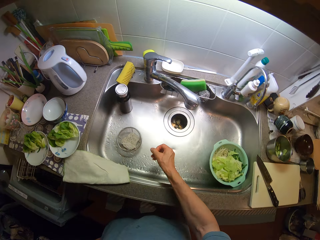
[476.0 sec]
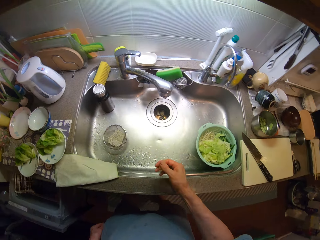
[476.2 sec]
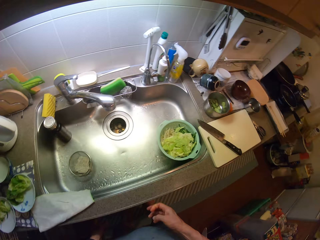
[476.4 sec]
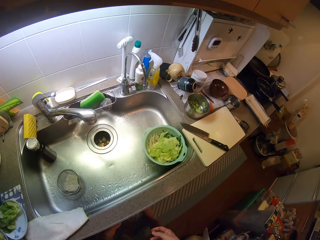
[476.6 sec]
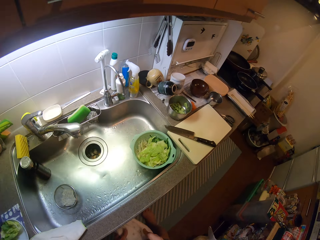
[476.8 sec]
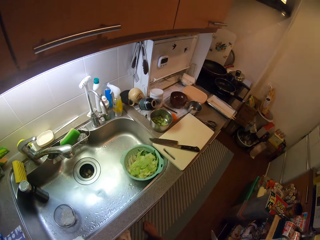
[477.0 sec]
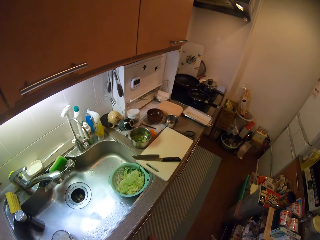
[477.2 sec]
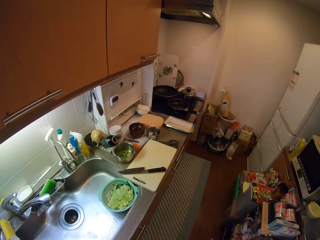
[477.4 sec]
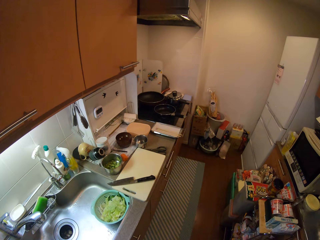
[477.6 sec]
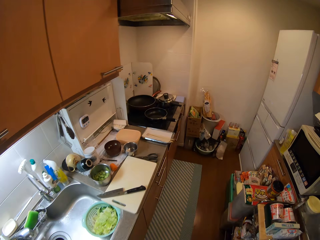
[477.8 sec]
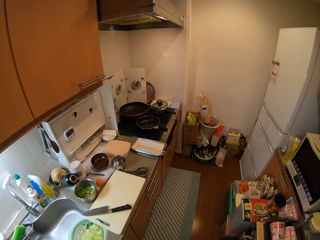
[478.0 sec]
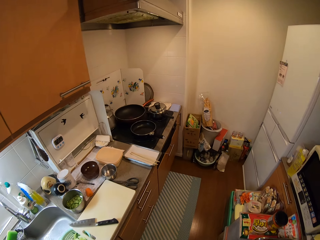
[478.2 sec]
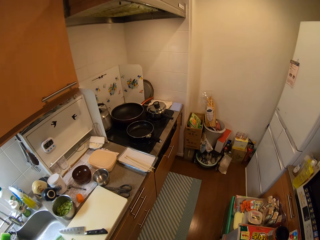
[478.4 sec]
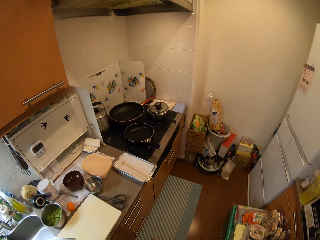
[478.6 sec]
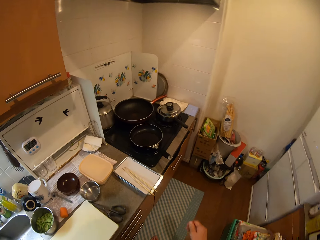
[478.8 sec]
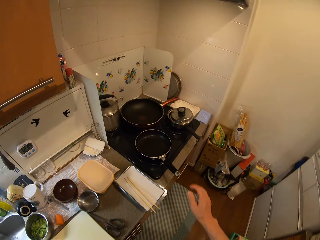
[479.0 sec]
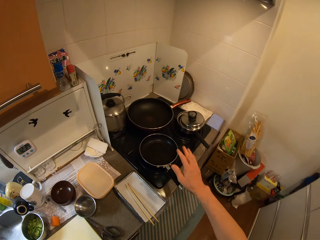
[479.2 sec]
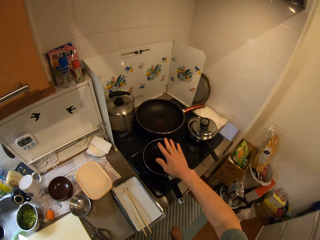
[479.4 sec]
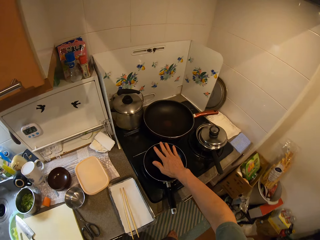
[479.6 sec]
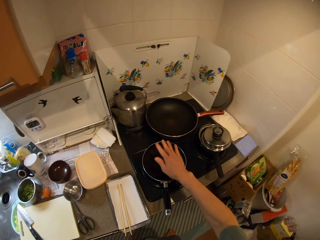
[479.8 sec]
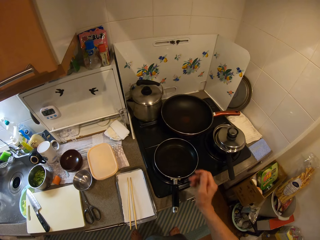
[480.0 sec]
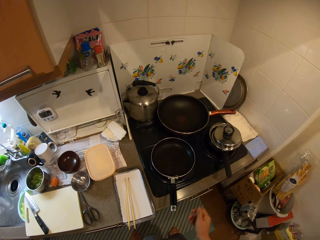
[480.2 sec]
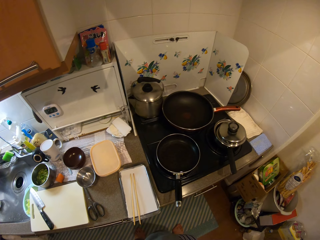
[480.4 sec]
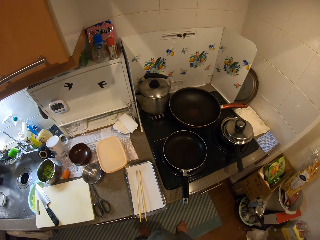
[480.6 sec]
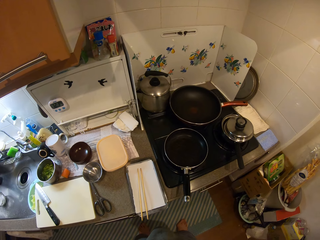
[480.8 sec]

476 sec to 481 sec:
The camera wearer turns around the kitchen. They put a hand above the frying pan. They look around the kitchen.

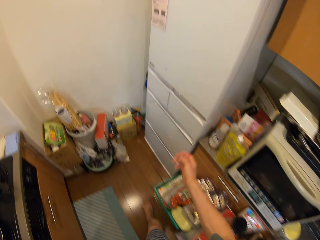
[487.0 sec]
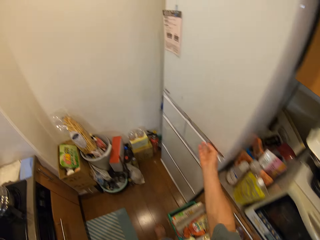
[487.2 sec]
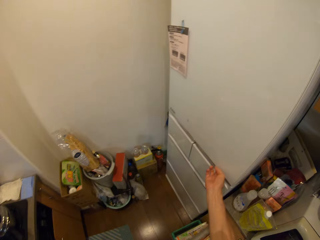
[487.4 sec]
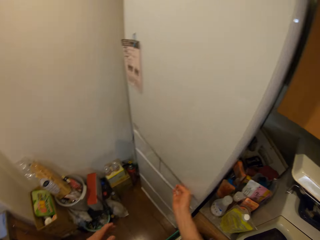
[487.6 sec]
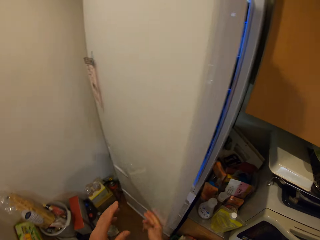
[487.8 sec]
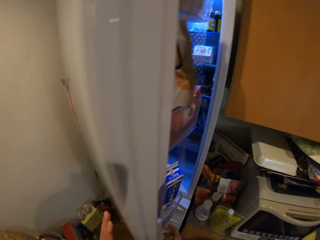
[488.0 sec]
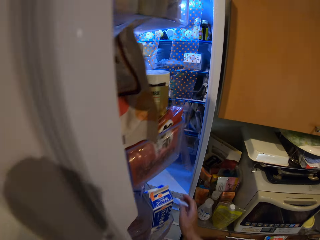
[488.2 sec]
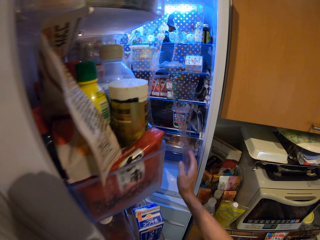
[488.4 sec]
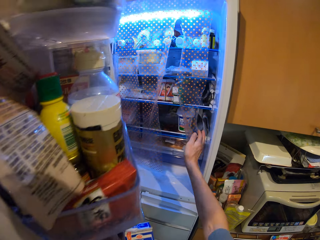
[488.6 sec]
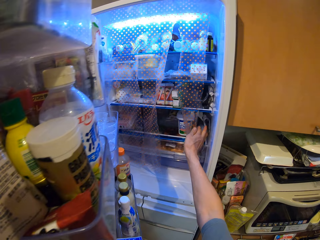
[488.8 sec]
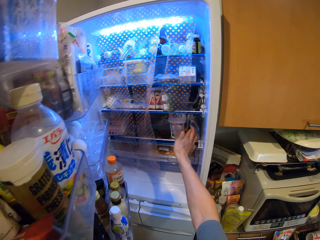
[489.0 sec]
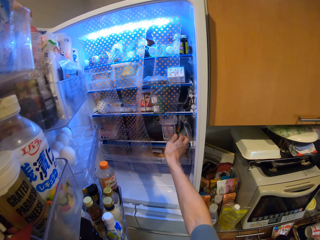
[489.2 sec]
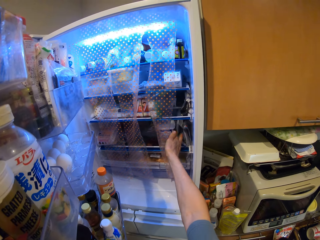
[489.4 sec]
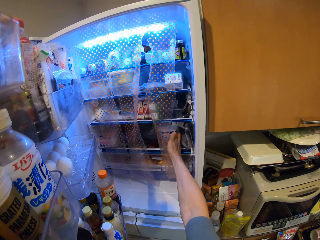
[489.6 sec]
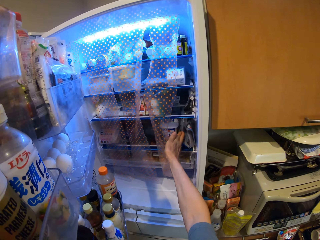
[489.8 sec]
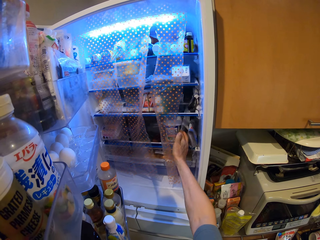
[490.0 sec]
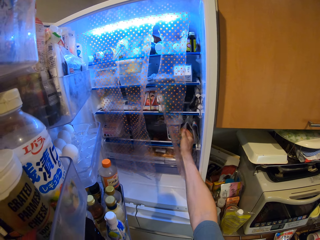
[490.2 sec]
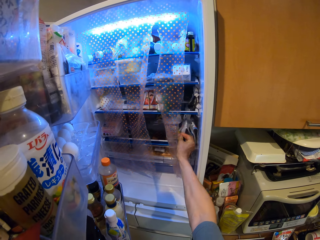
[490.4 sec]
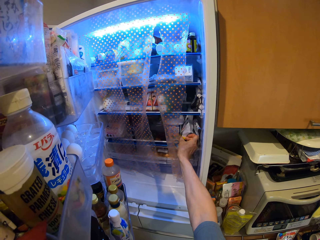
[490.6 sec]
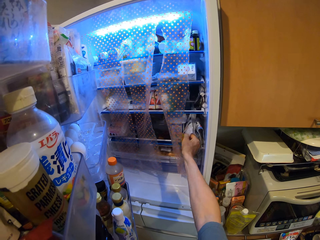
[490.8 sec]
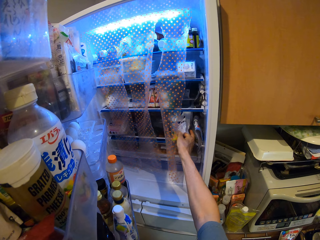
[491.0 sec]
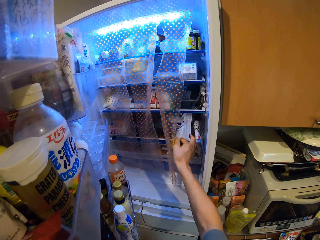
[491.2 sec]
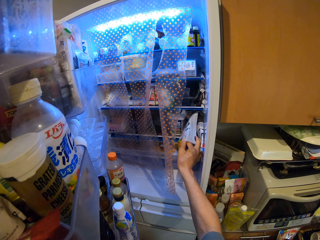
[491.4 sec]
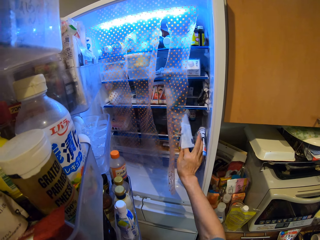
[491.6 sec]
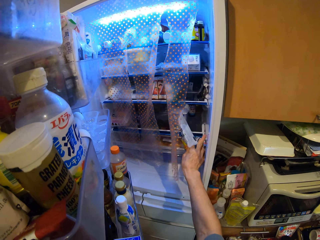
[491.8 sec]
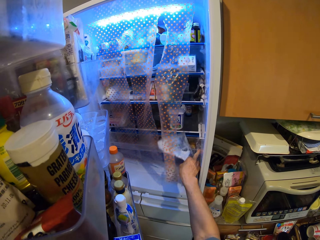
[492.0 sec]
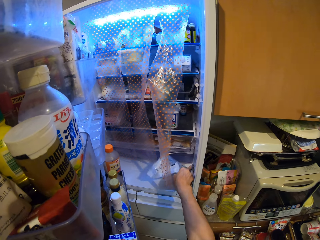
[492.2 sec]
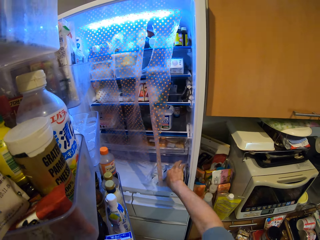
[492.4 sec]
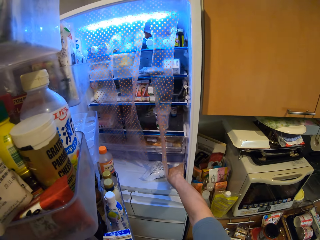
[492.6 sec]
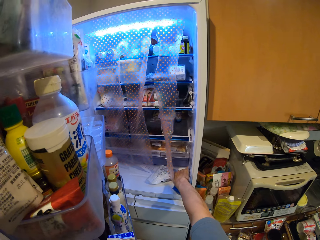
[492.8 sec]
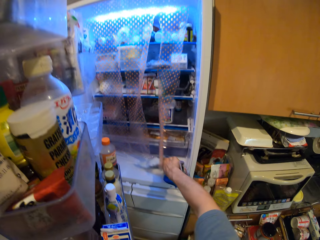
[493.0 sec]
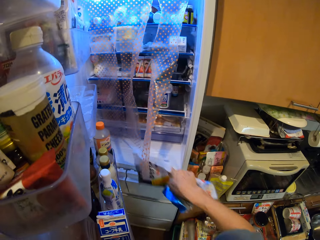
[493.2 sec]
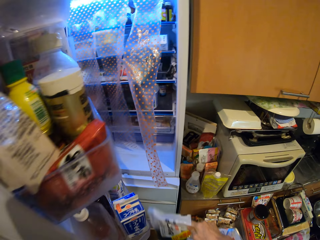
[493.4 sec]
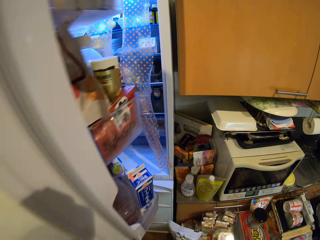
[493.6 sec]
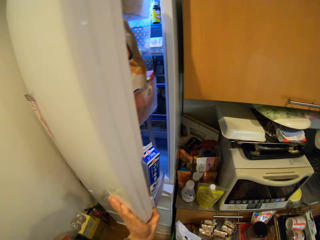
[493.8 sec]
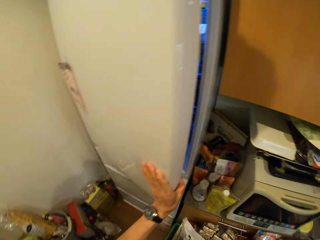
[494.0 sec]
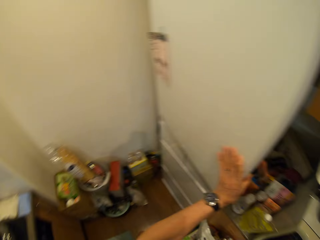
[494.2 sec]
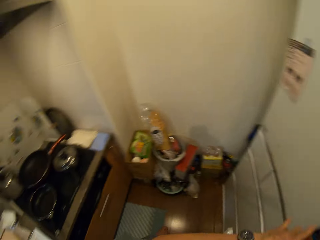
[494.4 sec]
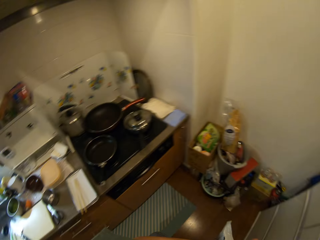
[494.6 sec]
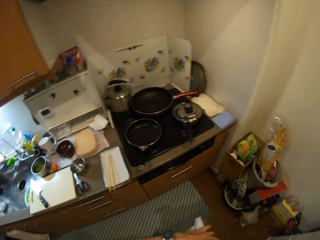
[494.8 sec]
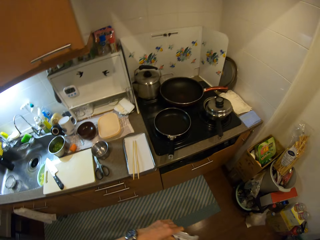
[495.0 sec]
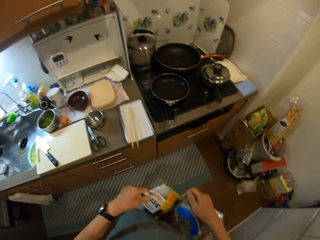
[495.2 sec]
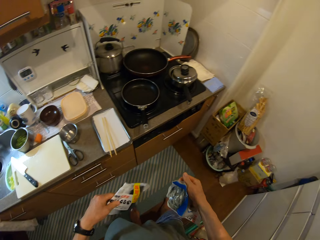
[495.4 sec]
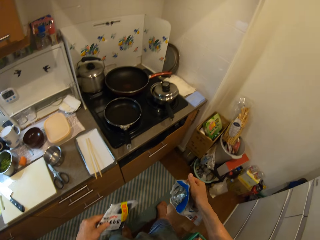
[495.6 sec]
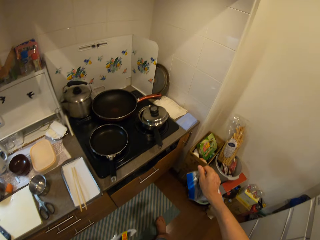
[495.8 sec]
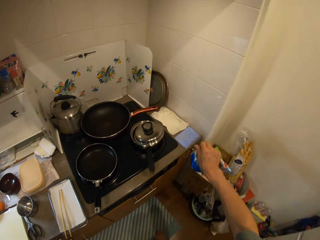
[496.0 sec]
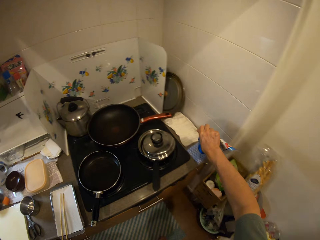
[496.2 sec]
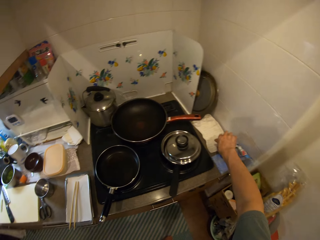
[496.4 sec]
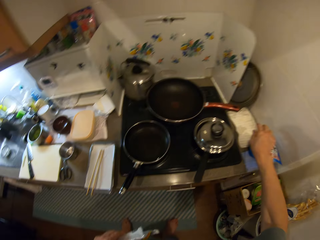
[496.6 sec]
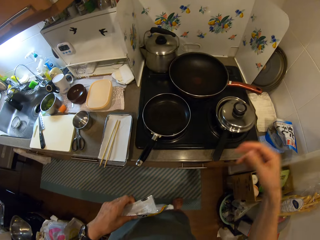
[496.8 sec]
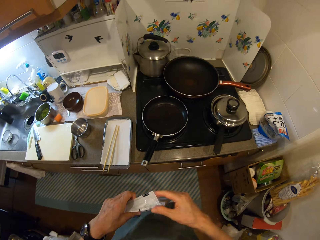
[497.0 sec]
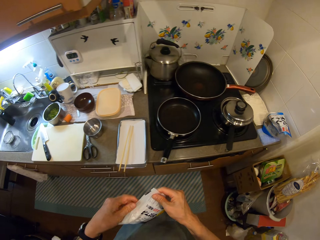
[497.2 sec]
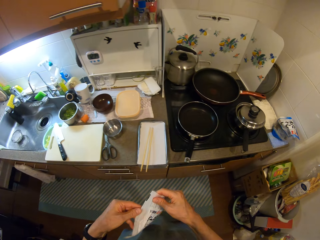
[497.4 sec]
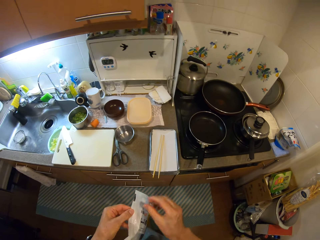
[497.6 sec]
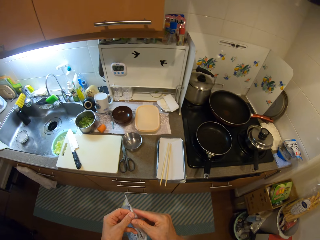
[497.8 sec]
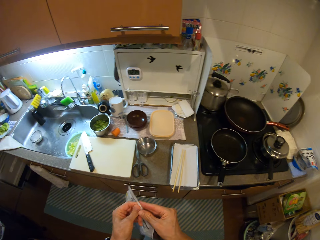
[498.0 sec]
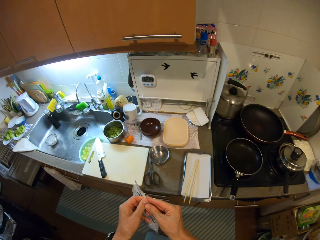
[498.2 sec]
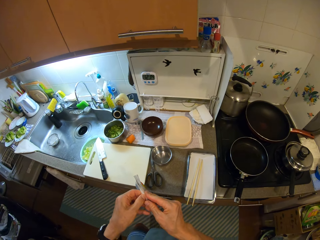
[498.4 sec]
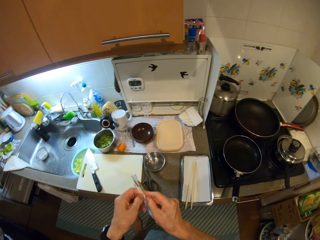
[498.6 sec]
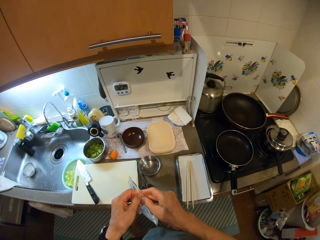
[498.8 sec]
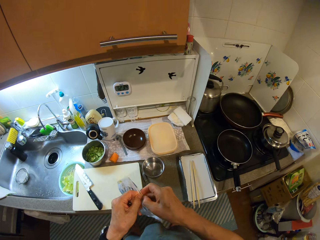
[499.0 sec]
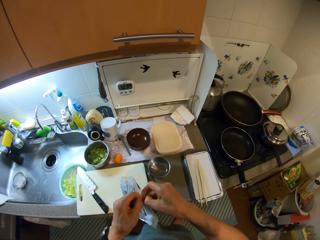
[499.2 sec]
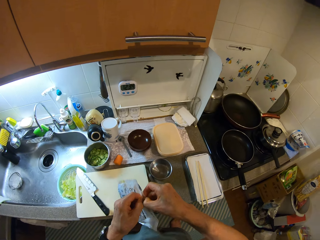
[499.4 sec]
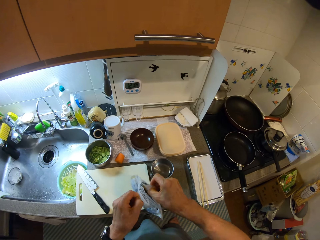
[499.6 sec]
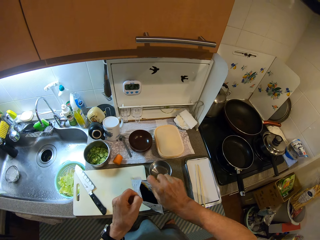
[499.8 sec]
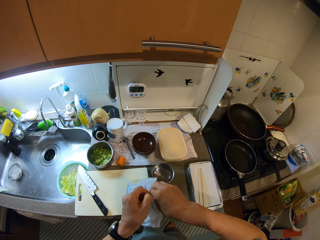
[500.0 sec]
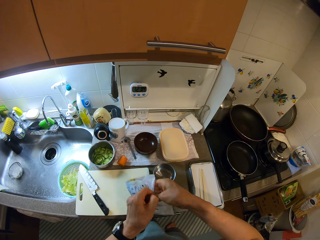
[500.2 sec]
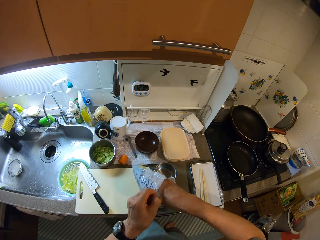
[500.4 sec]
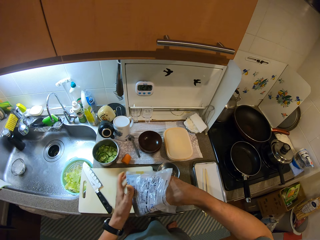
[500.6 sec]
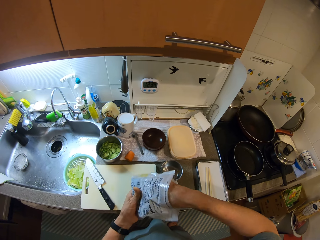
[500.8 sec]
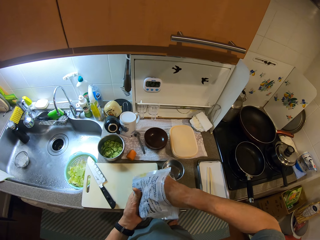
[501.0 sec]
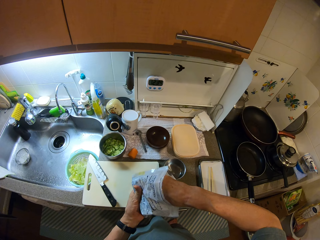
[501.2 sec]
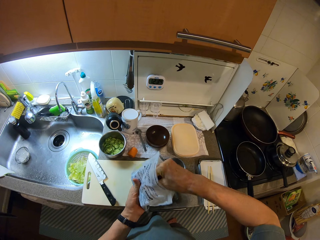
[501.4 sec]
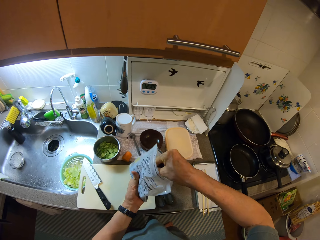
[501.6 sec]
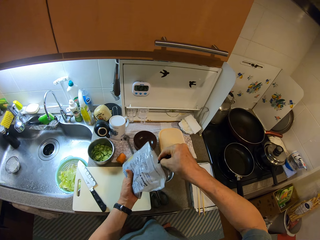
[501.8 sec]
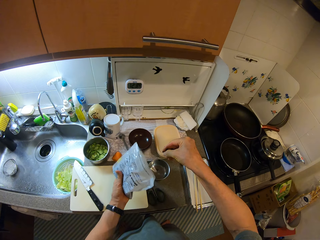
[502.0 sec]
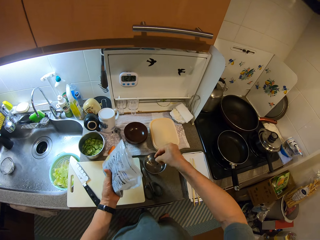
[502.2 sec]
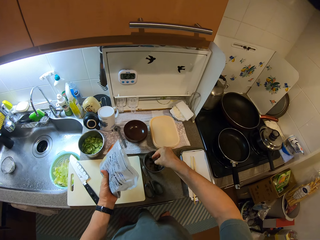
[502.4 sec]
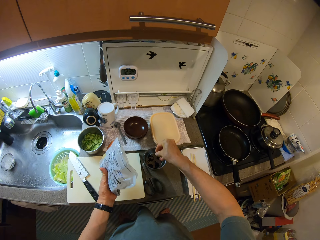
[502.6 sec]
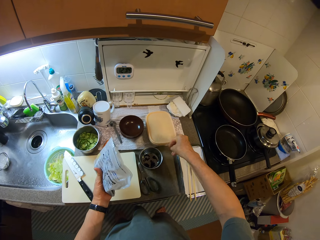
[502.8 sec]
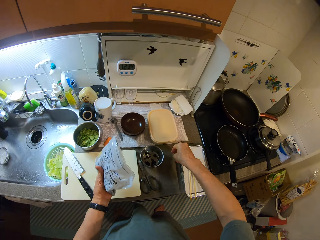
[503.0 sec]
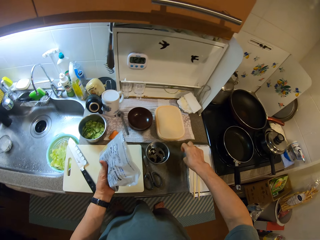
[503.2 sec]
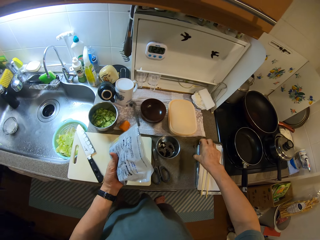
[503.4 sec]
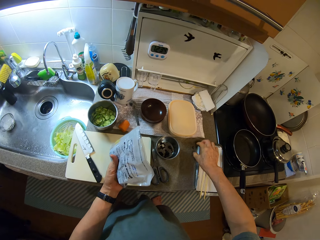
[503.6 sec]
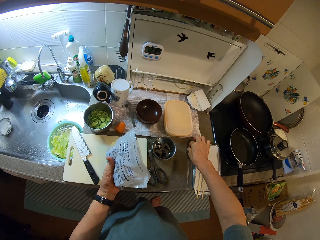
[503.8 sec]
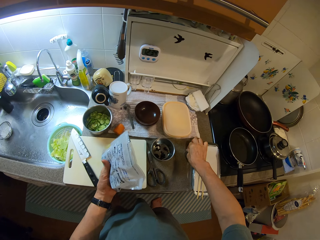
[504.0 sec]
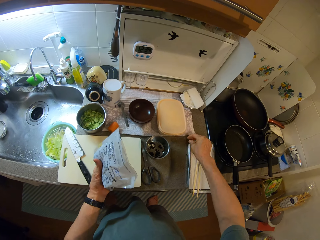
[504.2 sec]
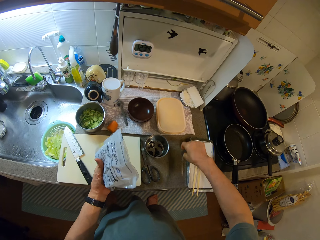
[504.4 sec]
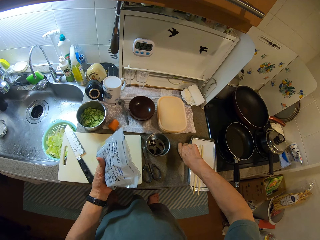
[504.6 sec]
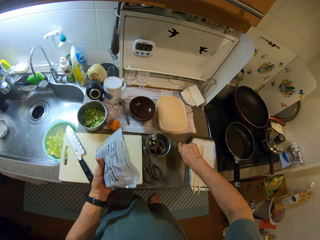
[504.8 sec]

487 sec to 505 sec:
The camera wearer opens the fridge with his right hand. He picks some packs from the fridge with his right hand. He closes the fridge with his left hand. He drops one of the packs on the counter. He opens the pack of vegetables with his hands. He picks out some of the vegetables in the pack with his right hand. He puts the vegetables in the other bowl. He picks a vegetable from the counter with his right hand.
